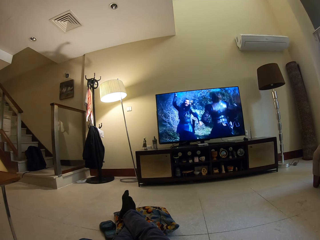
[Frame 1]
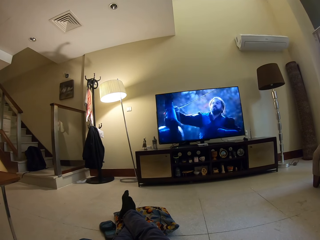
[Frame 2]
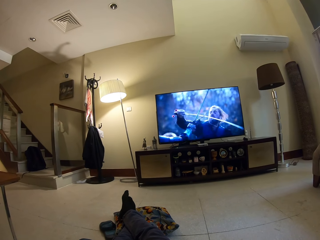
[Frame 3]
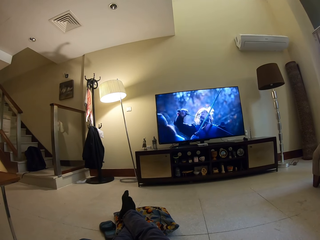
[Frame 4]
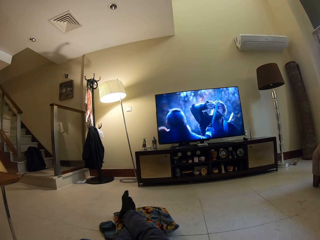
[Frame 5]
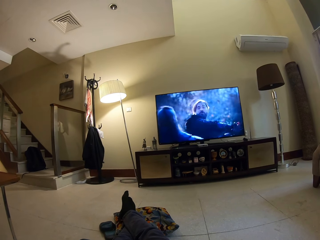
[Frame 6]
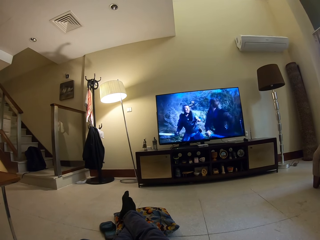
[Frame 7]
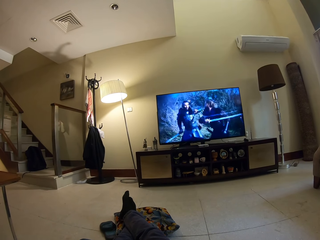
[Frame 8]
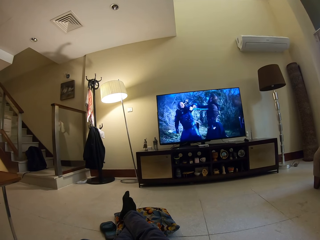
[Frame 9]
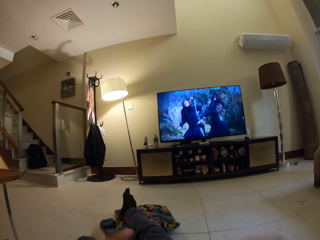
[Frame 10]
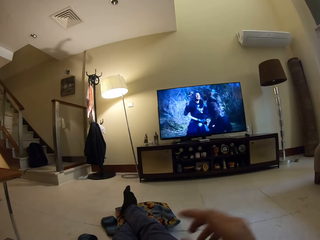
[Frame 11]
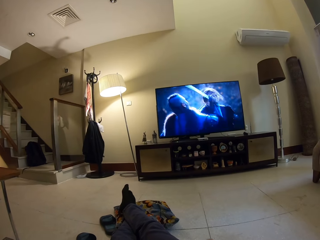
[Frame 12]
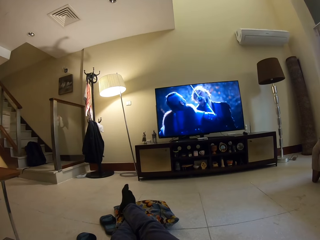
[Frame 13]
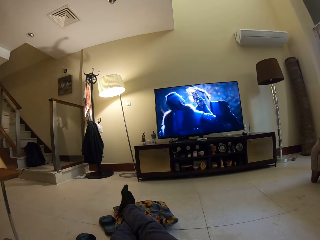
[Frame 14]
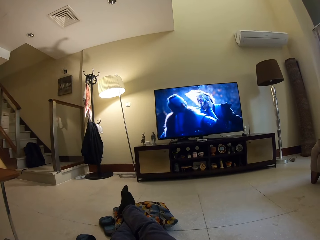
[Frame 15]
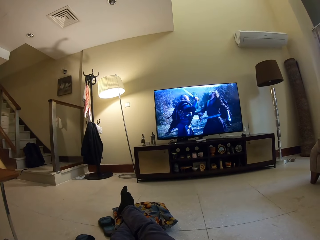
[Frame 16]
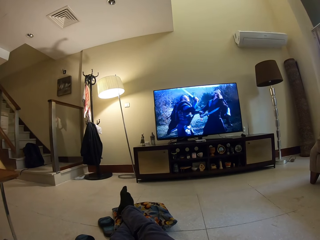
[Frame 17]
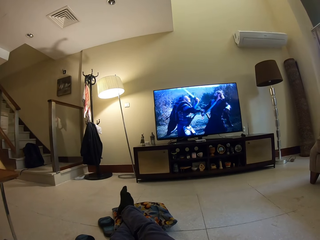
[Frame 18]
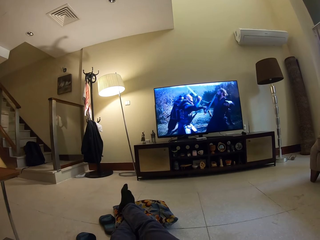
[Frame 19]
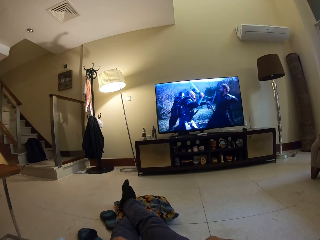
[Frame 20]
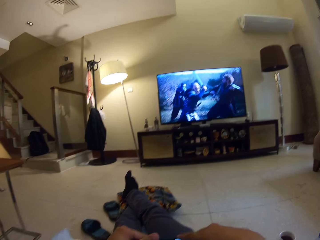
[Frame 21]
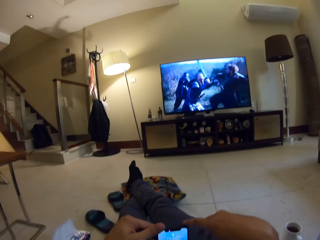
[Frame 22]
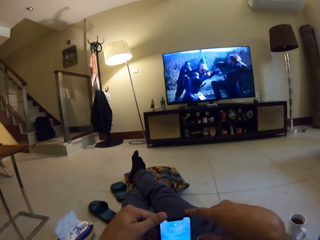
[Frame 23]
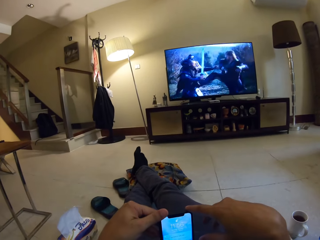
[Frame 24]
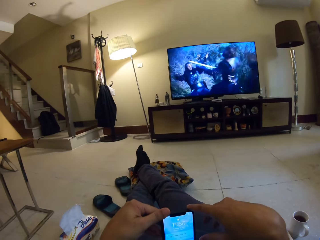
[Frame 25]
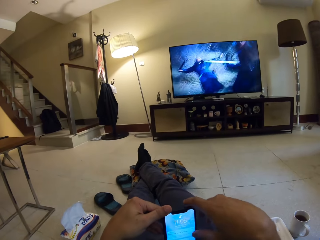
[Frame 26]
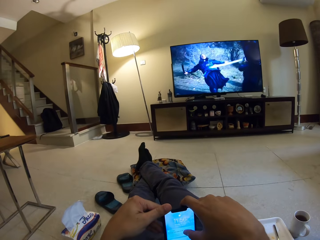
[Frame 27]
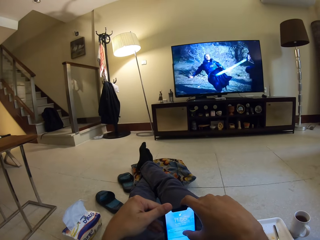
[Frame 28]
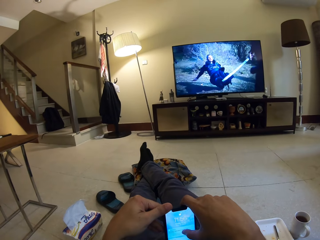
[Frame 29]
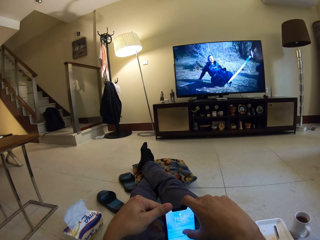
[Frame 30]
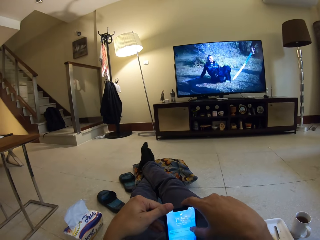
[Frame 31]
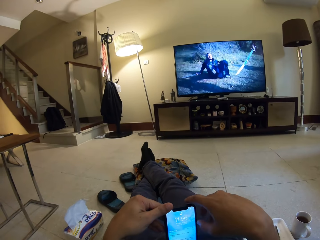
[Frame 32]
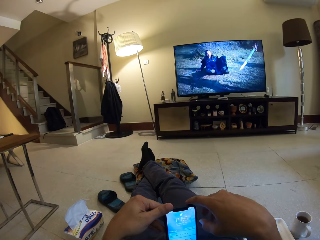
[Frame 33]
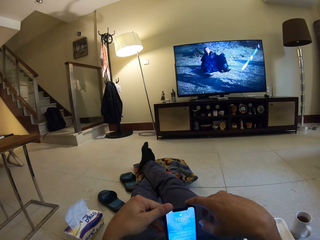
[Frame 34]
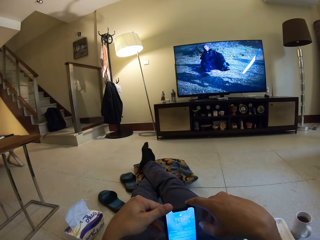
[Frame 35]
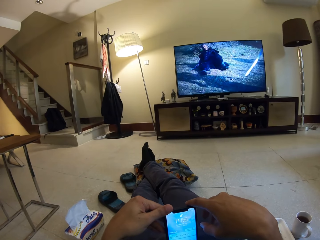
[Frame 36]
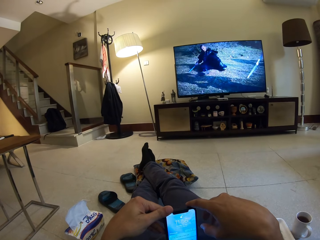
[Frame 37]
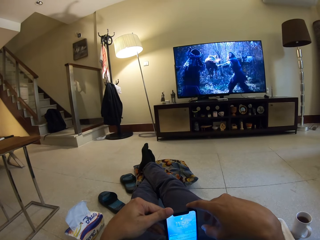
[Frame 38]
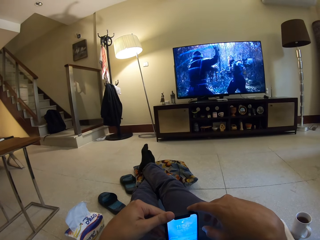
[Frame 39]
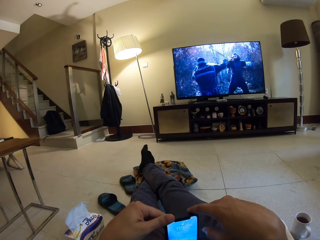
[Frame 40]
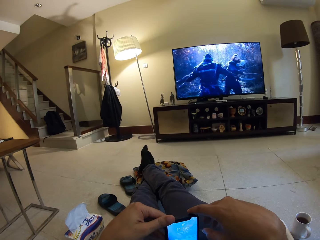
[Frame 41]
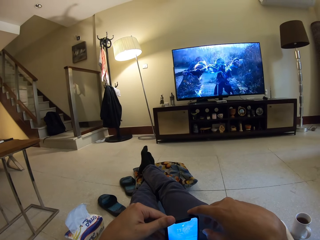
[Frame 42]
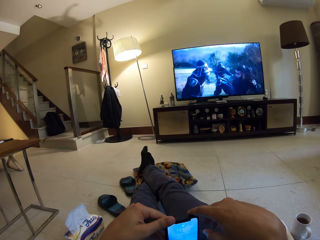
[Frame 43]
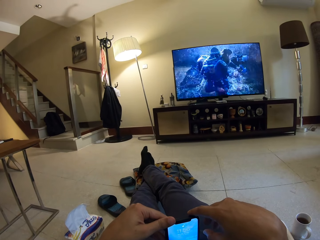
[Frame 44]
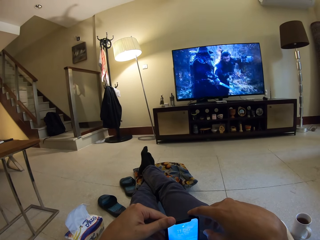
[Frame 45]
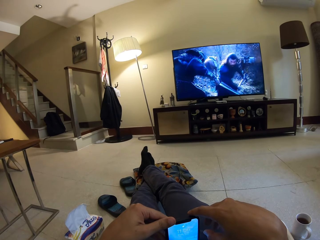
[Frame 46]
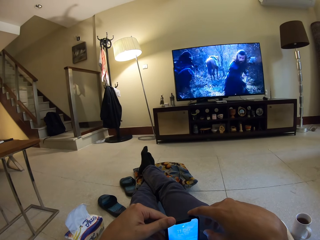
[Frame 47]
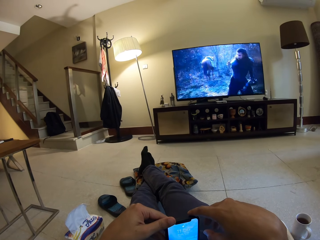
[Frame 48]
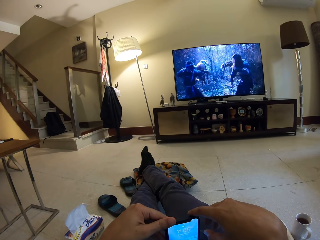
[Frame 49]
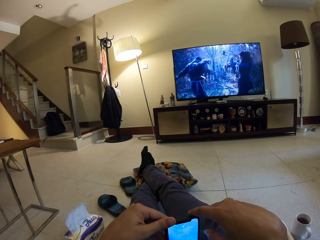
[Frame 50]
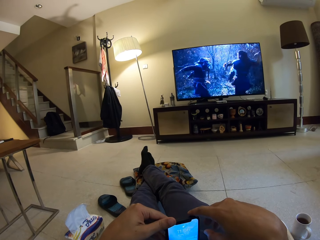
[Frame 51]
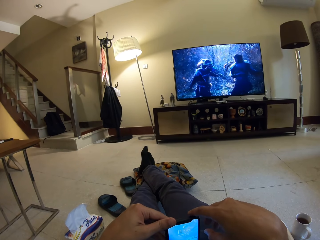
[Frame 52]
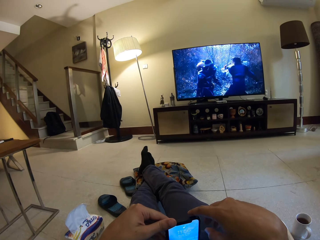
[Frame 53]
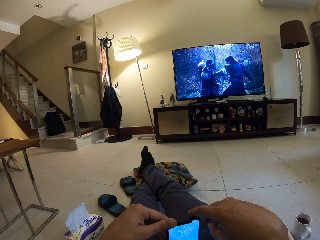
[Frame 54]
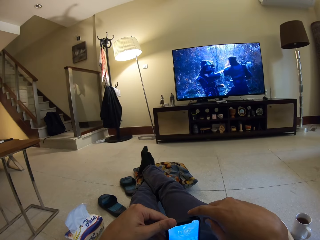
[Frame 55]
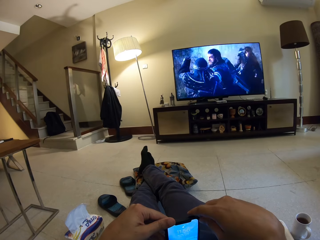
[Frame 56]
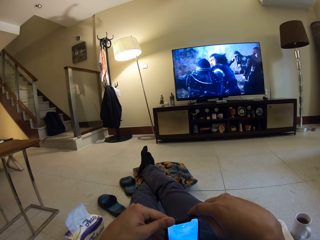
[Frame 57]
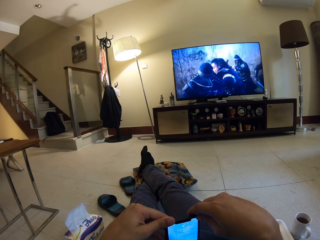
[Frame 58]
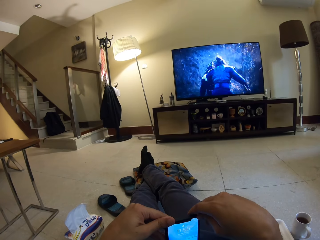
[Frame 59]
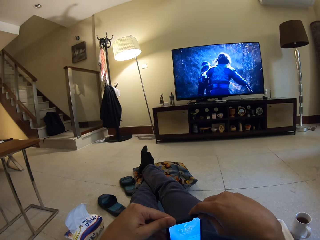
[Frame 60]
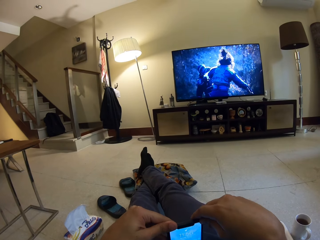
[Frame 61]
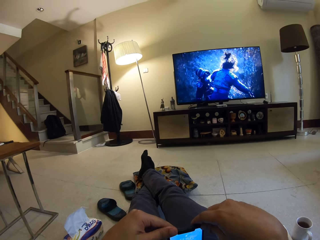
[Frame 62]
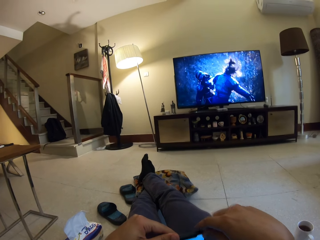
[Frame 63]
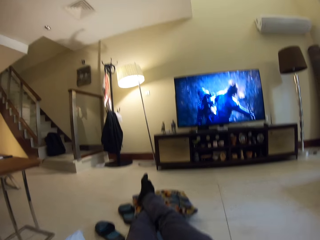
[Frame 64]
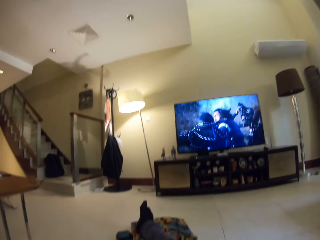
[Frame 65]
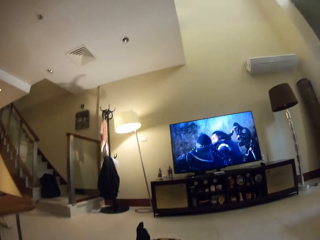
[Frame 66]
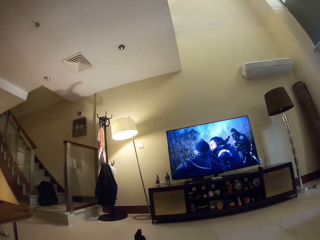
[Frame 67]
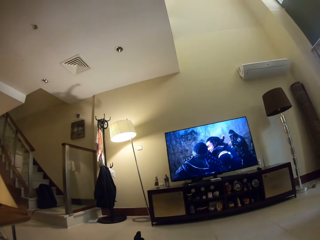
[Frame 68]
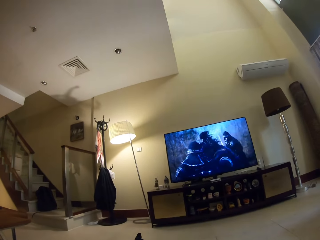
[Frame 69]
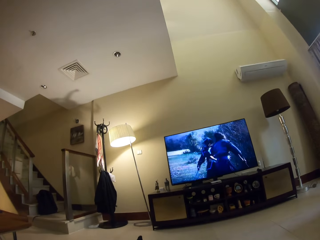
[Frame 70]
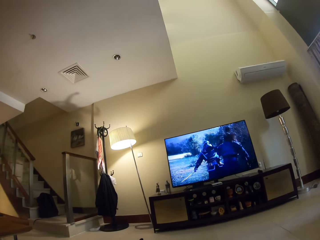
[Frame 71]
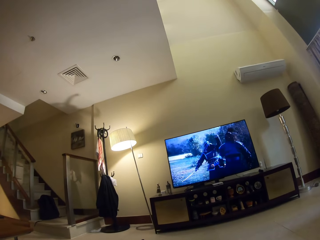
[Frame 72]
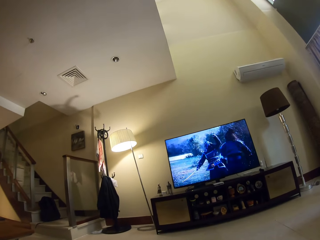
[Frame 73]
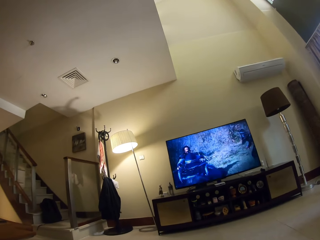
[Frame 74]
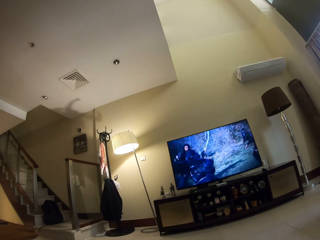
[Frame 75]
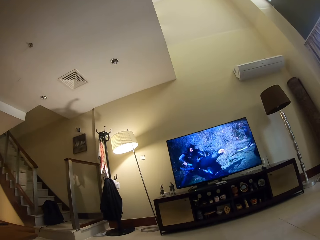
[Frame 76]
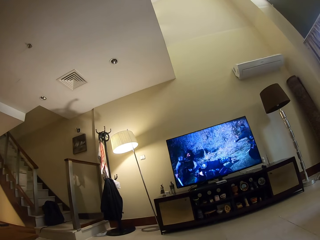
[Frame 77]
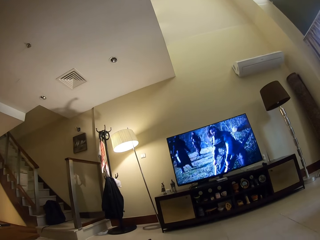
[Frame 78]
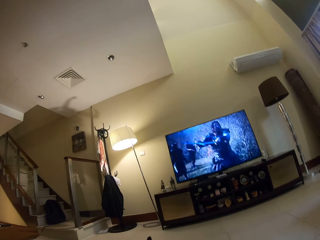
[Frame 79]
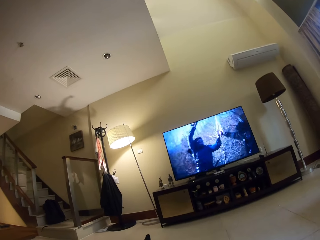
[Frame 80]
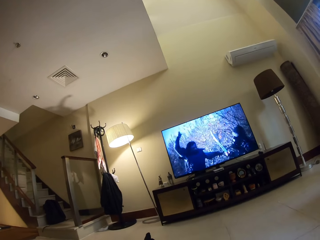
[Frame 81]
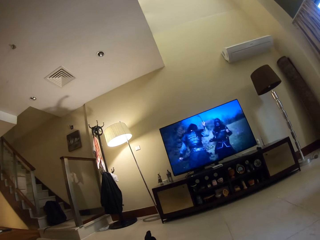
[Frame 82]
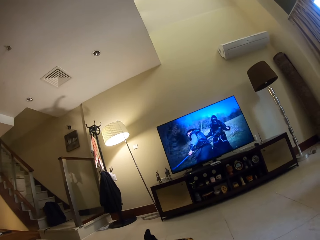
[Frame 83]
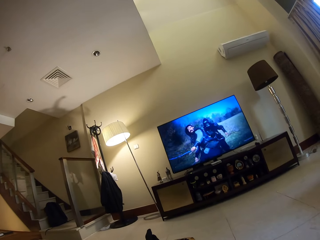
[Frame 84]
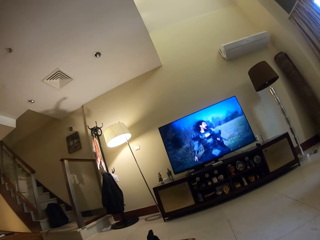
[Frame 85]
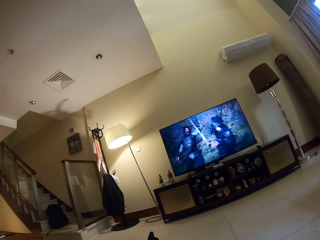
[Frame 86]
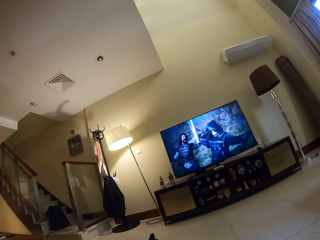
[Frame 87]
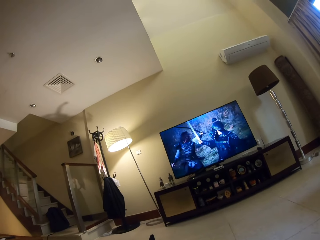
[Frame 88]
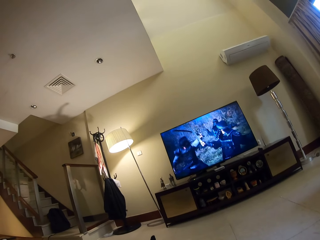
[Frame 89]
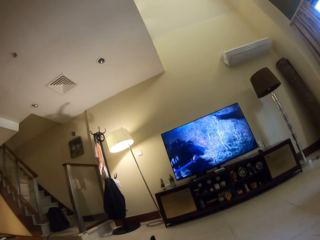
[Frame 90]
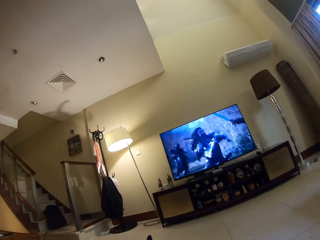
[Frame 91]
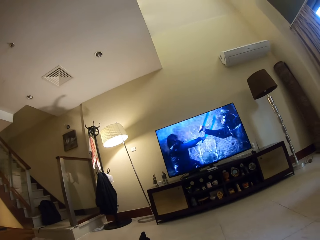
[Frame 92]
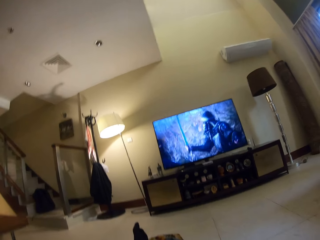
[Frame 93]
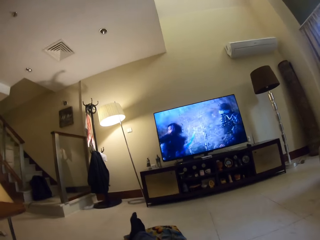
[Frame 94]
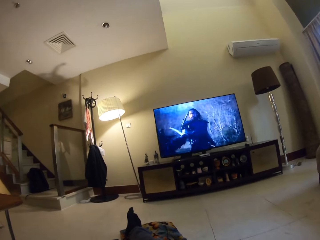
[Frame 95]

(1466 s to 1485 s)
The camera wearer moves the hand. They operate the phone in the room. They watch television.

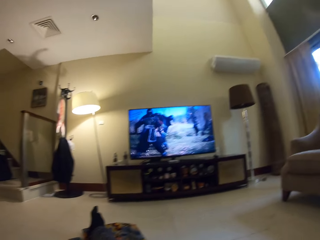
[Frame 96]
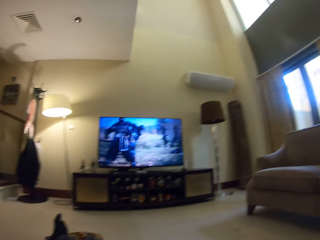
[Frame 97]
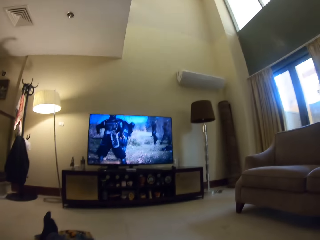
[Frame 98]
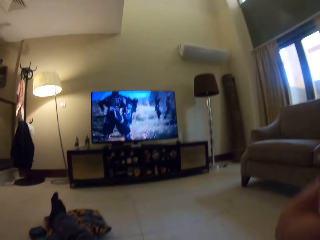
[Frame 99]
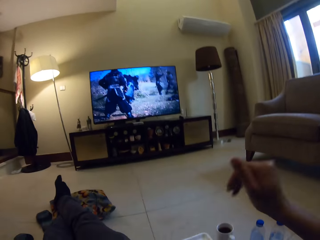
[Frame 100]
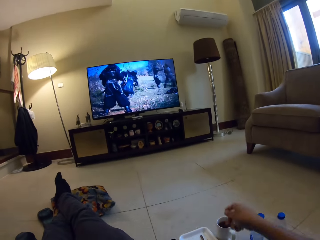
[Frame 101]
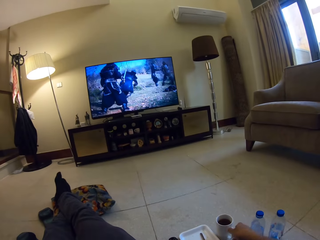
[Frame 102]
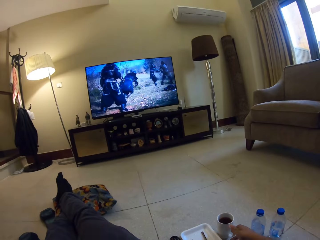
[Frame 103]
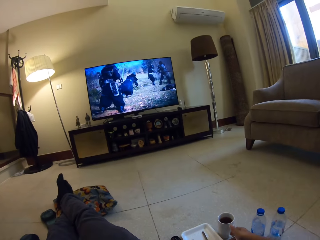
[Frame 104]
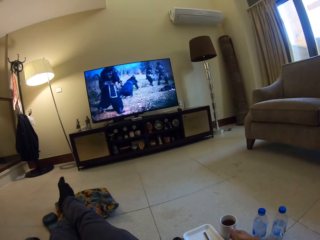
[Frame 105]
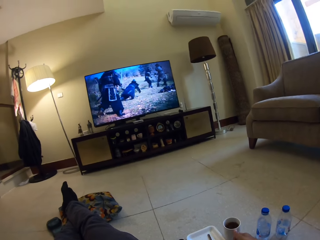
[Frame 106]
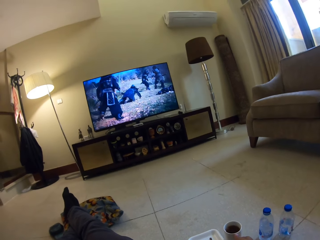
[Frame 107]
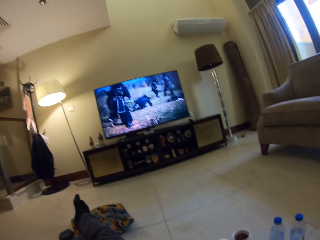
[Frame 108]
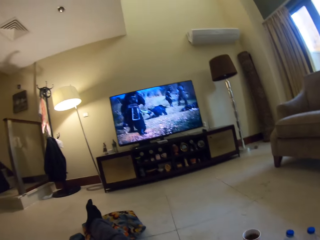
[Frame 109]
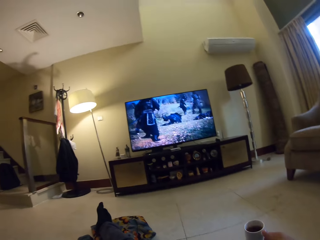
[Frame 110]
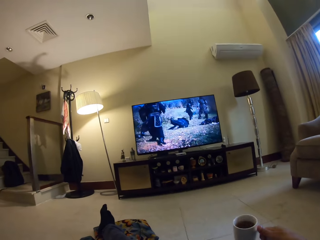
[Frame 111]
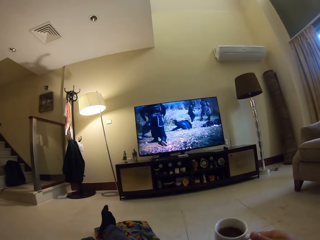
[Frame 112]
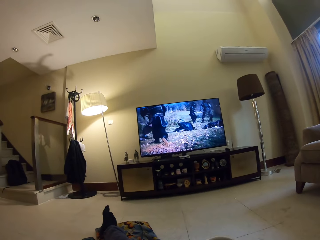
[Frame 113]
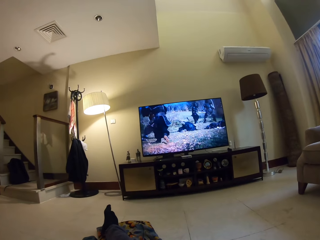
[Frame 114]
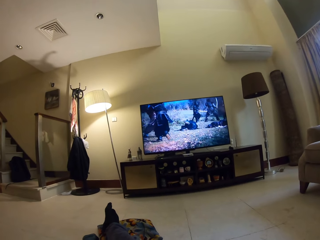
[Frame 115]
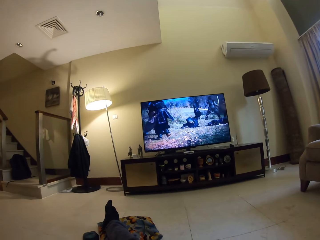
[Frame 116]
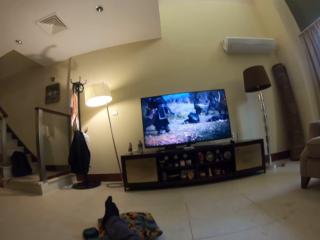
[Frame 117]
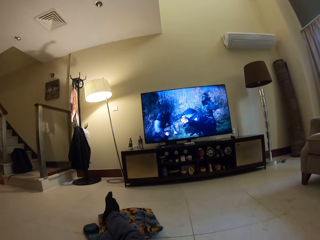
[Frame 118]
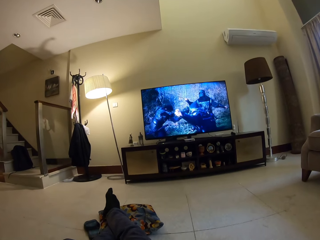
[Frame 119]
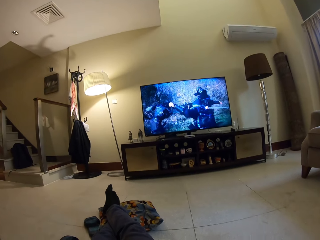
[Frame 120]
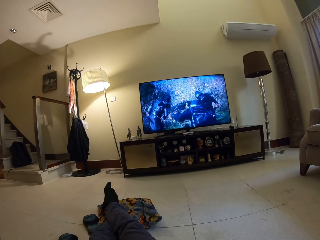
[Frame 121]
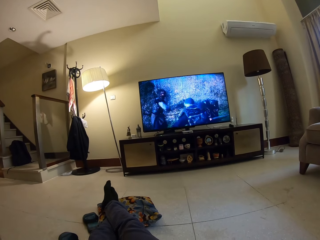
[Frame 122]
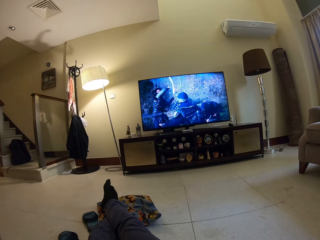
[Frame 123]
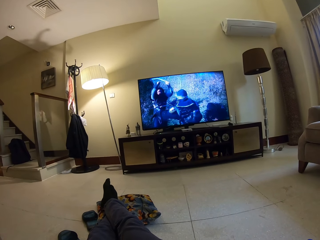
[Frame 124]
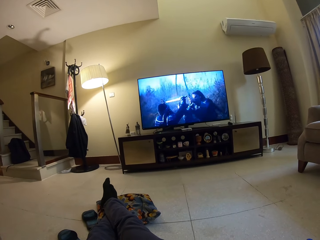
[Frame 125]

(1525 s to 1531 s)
The camera wearer takes a cup of tea. They drink the tea.
